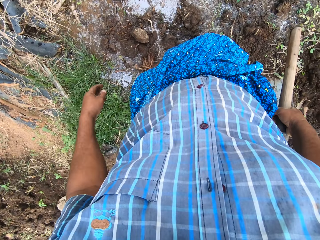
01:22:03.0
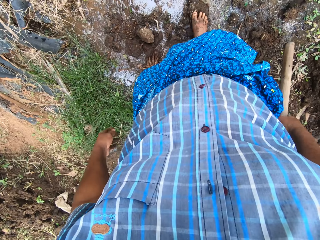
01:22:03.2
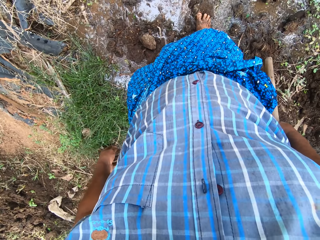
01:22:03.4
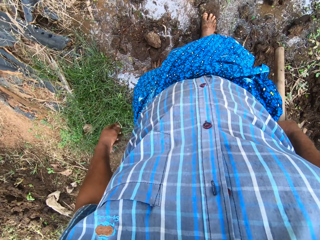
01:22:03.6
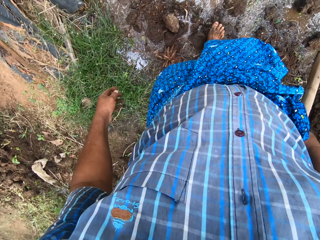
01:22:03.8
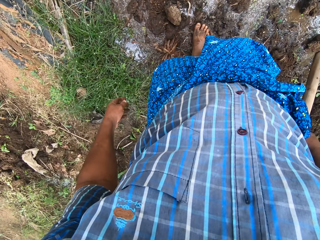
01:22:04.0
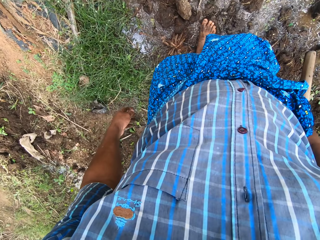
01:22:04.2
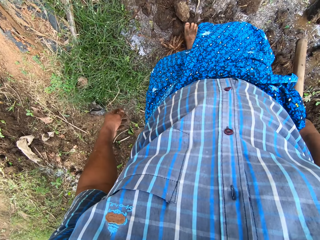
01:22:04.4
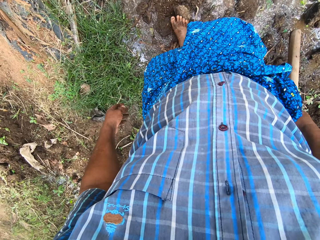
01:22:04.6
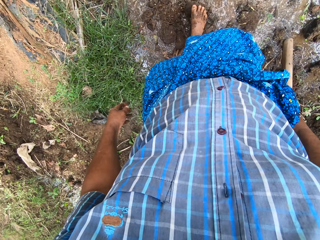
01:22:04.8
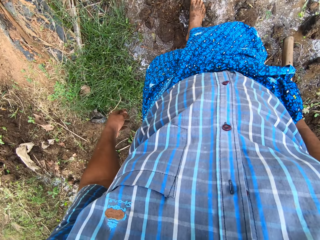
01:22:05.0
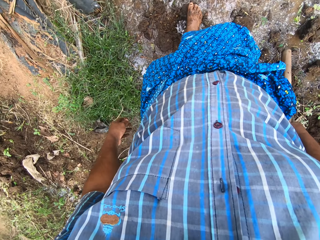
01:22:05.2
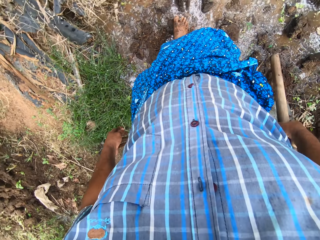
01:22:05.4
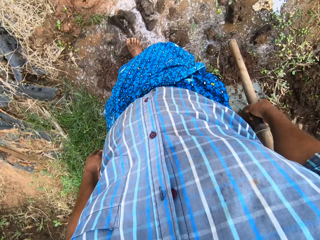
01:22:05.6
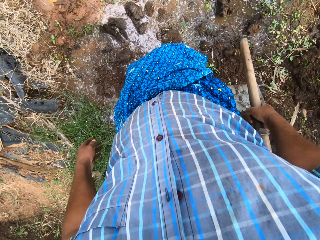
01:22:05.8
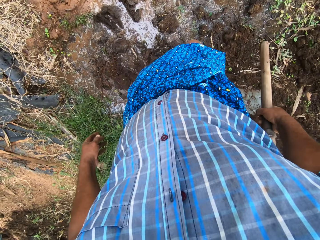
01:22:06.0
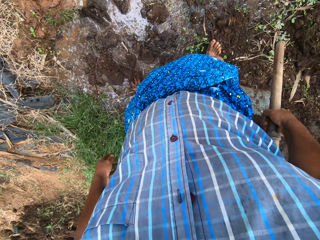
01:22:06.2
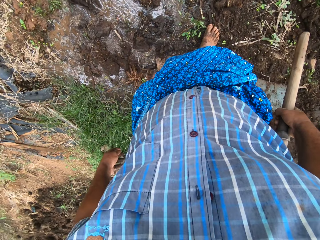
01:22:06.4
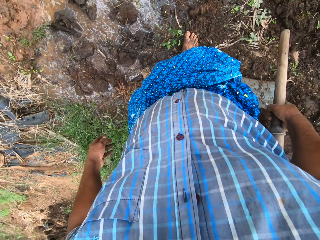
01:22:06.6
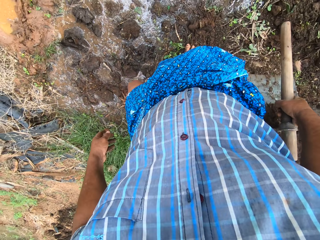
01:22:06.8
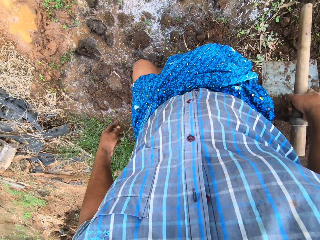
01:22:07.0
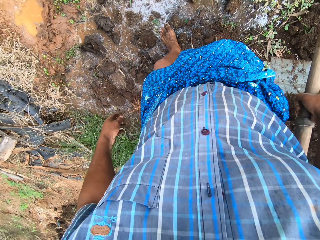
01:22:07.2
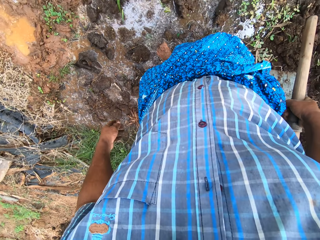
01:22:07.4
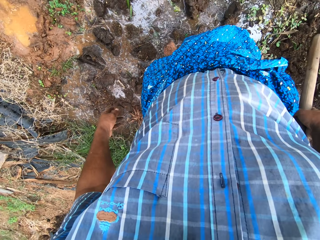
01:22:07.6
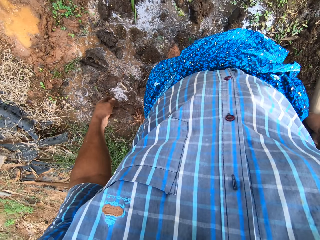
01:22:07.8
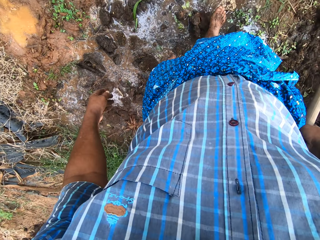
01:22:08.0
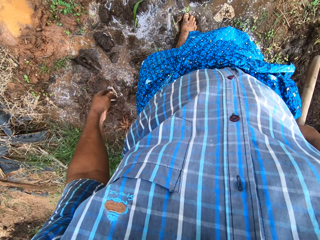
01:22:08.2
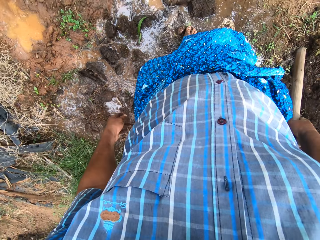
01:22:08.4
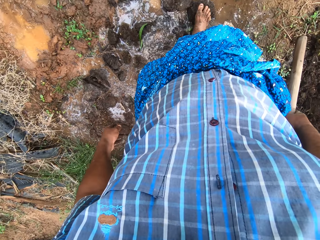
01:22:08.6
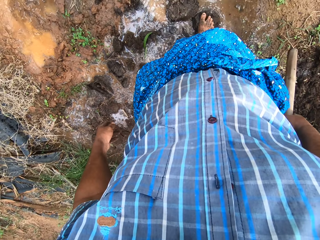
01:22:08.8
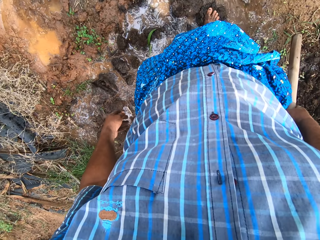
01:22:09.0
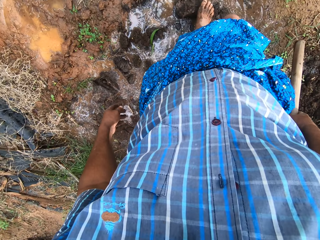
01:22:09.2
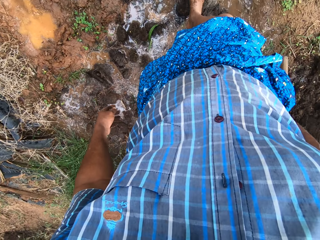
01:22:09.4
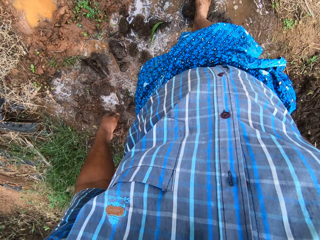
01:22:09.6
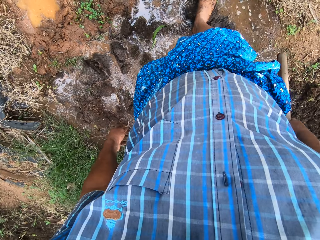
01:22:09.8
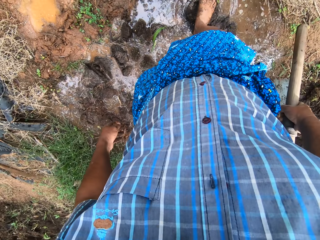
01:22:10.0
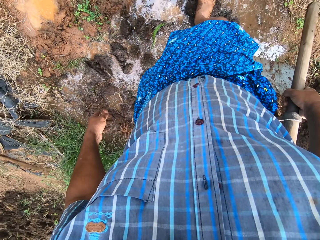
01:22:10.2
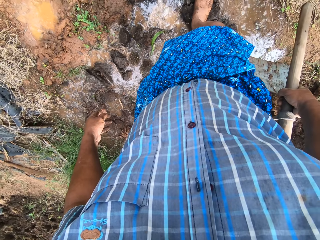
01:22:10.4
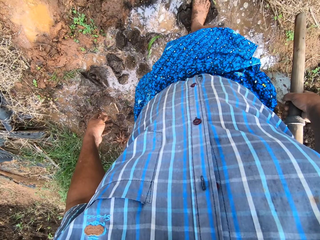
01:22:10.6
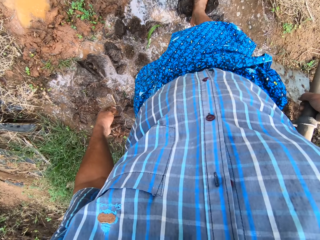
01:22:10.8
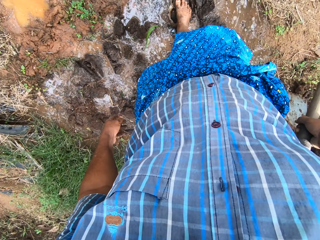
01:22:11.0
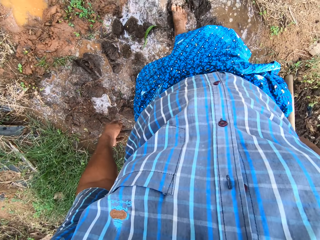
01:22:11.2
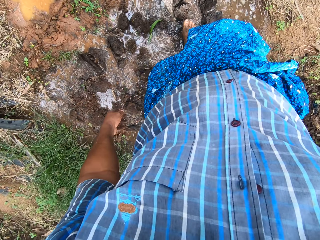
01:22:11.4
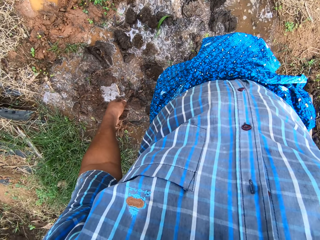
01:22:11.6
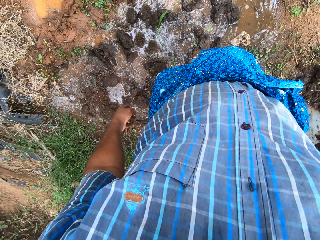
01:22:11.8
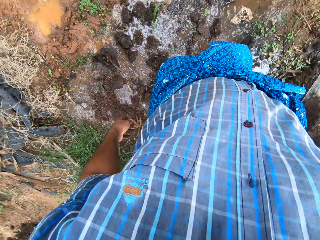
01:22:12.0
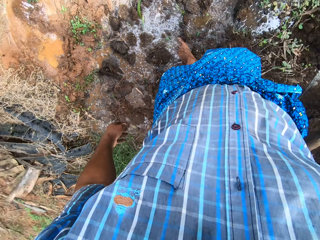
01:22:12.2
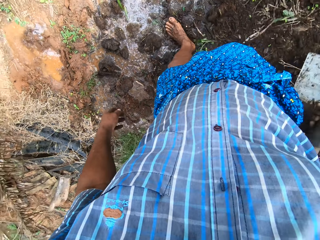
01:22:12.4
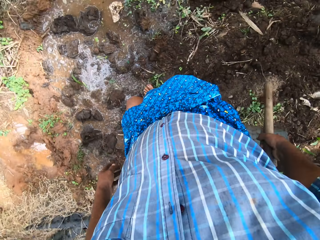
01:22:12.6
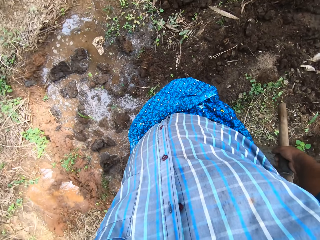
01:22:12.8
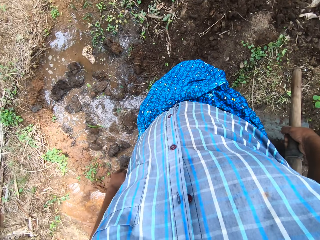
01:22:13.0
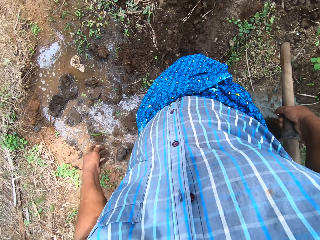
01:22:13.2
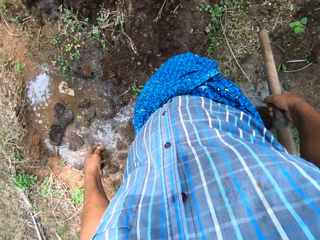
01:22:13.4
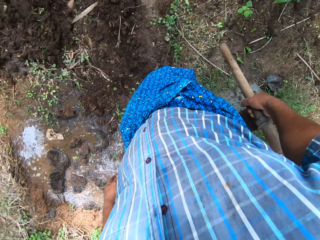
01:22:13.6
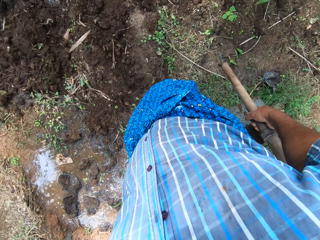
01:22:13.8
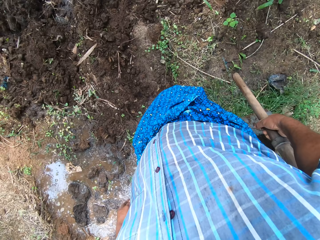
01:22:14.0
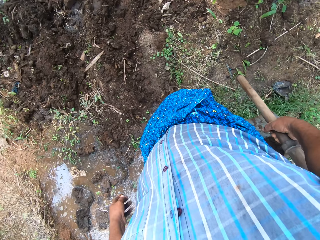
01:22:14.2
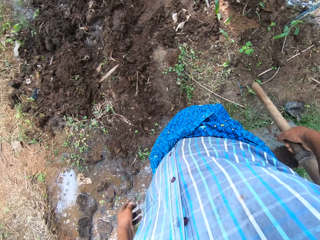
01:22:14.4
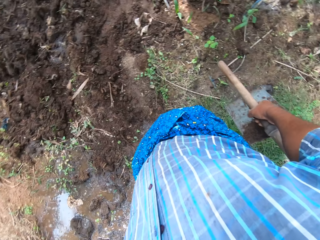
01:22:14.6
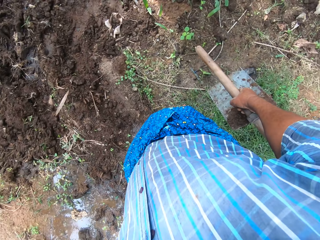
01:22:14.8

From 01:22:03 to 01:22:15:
The camera wearer moves soil with his leg. He moves a crumb with his leg. He steps on the crumb. He looks around the field work area.

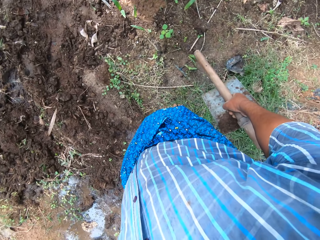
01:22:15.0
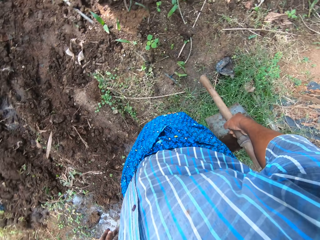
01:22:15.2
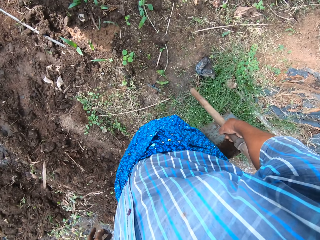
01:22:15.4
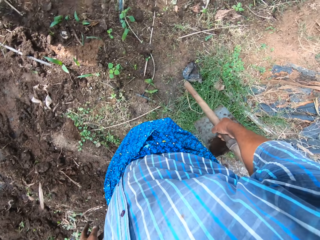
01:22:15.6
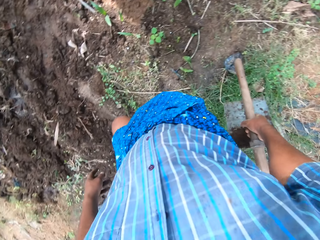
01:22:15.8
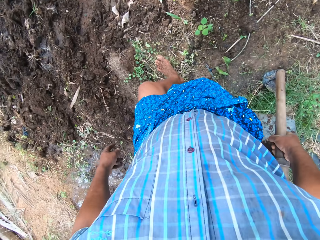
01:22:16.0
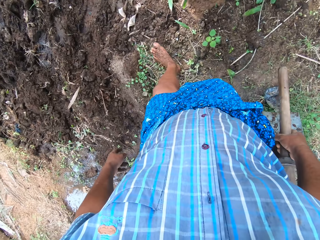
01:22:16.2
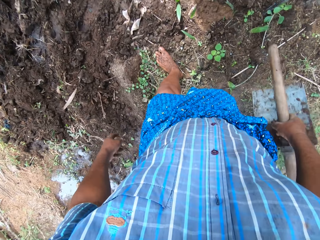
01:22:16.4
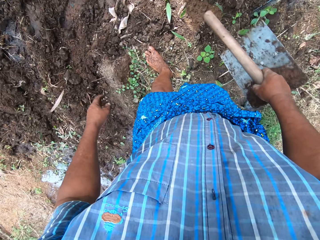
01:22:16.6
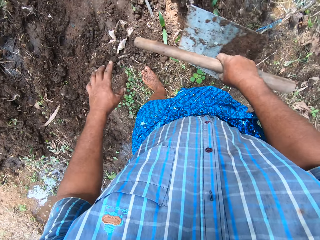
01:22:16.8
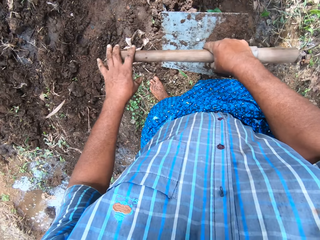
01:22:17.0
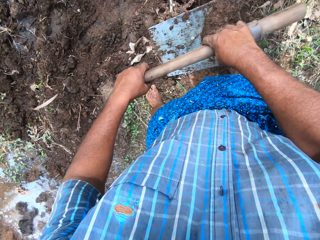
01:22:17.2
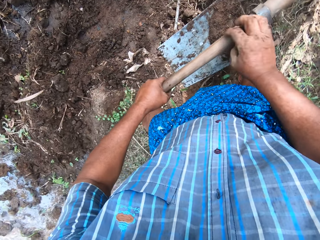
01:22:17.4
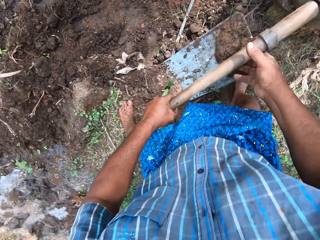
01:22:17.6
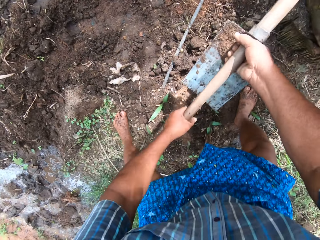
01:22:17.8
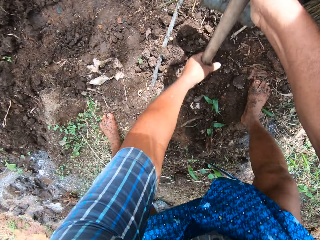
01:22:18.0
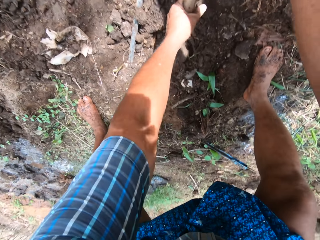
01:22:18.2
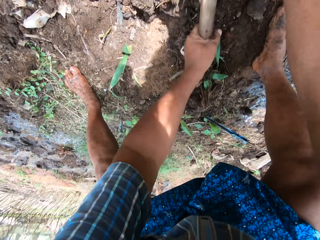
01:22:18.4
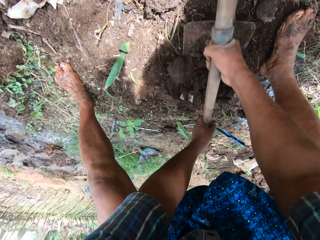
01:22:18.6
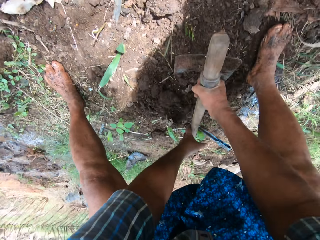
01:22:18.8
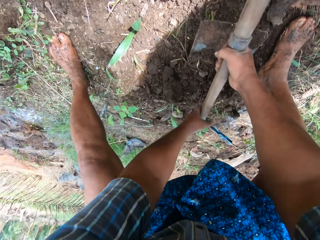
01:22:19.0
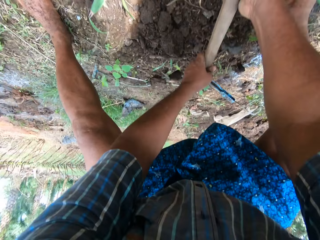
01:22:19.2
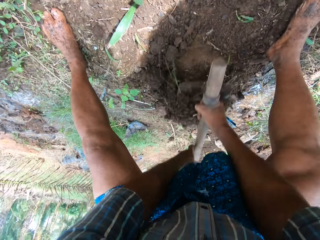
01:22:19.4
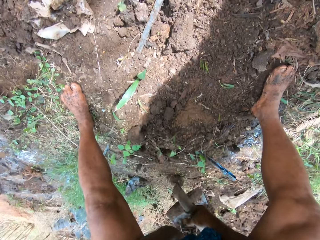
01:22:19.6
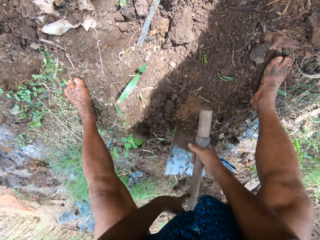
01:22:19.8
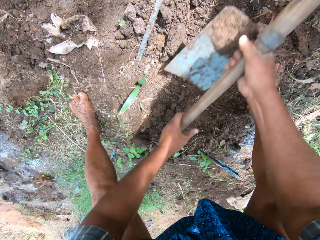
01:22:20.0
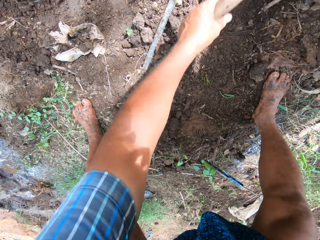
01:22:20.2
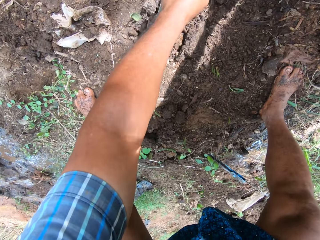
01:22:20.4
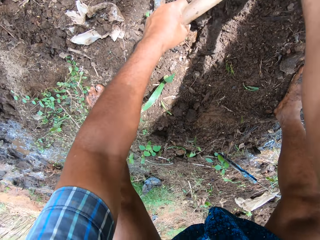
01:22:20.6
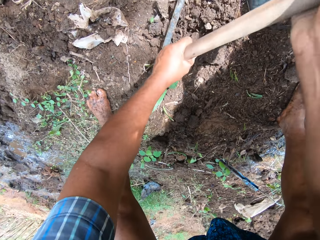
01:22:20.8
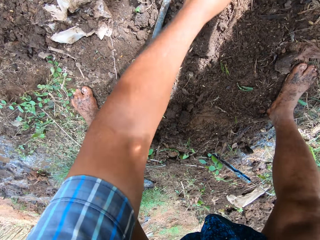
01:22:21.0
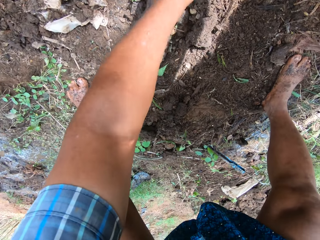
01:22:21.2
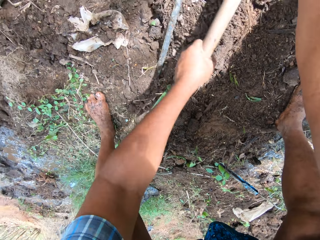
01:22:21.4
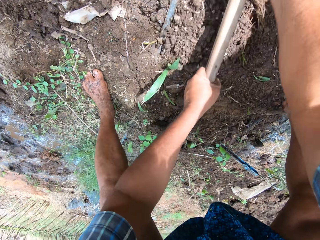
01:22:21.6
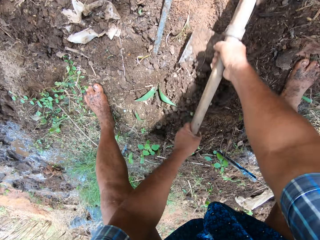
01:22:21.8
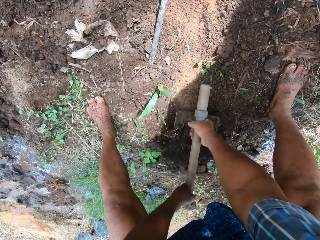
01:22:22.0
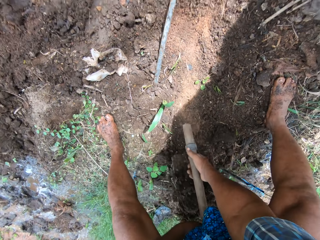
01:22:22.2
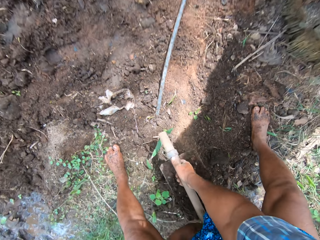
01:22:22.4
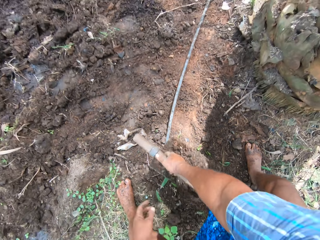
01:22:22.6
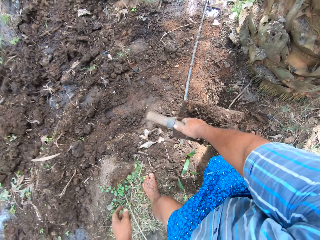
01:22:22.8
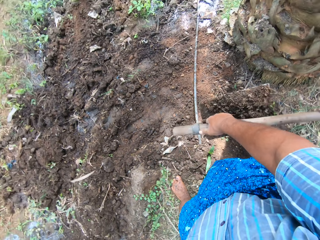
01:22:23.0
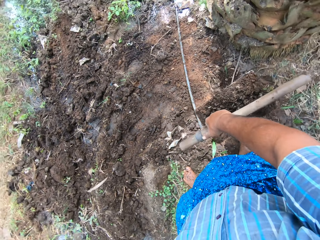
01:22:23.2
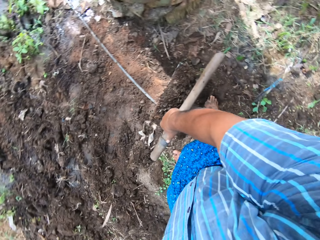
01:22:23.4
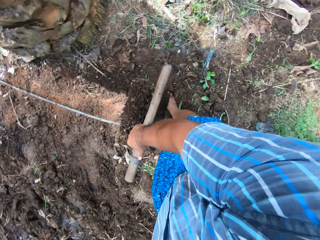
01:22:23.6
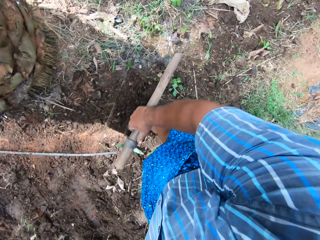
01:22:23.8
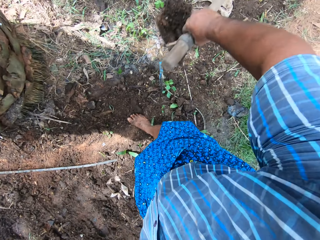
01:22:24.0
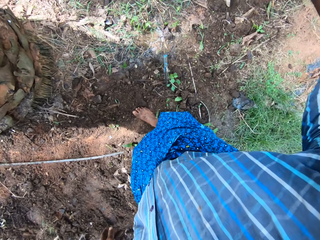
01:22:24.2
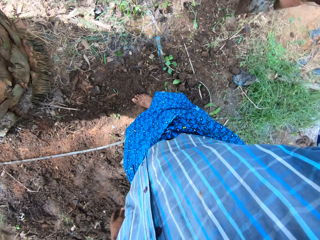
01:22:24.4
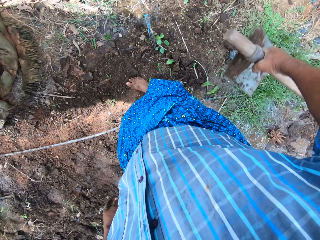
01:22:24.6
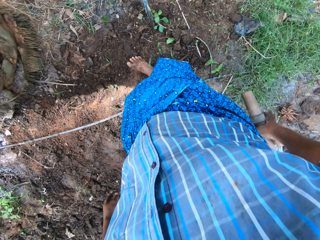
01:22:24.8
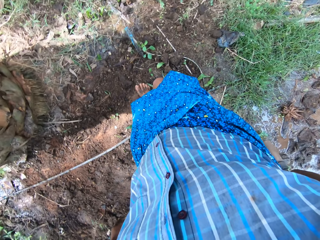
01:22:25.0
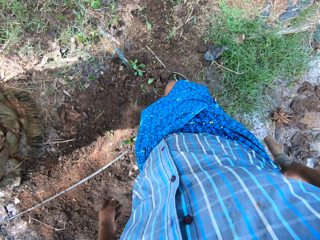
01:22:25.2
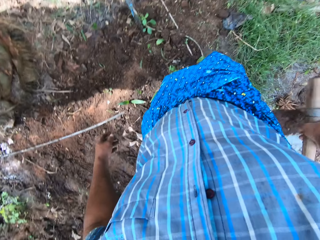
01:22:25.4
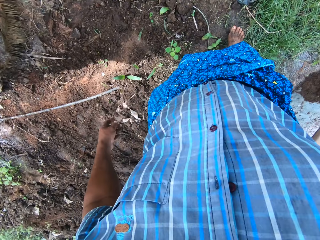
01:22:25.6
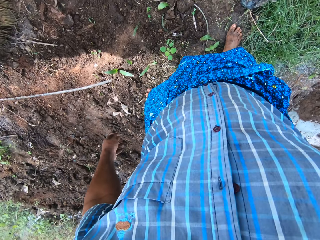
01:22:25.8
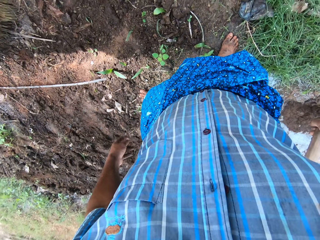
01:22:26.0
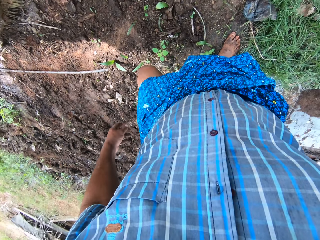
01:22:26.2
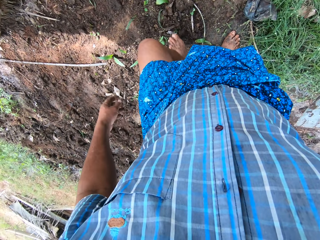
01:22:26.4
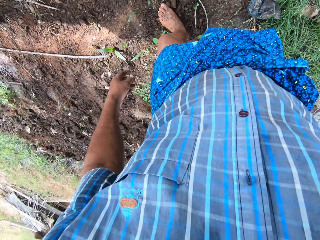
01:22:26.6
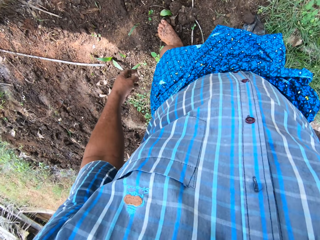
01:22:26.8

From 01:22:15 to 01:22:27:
The camera wearer moves close to the tree. He holds the digging hoe with both hands. He passes the hoe to his left hand. He continues to pack sand to the field stream with the digging hoe. He ploughs the ground. He packs sand from the ground with the digging hoe. He holds the digging hoe with his right hand. He scoops soil from the ground. He throws the sand in the field stream. He disperses the sand close to the tree with his legs.
